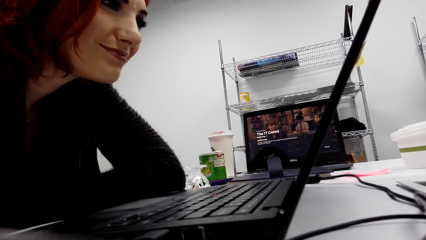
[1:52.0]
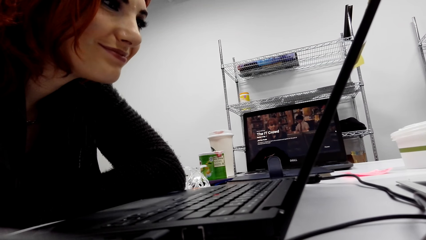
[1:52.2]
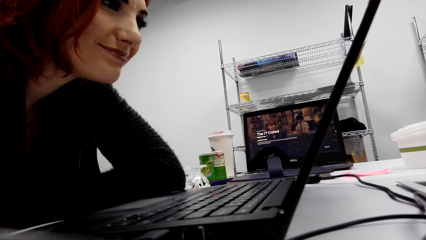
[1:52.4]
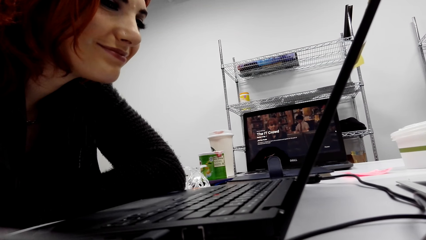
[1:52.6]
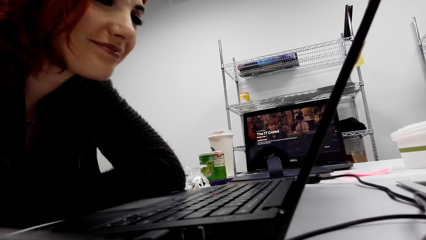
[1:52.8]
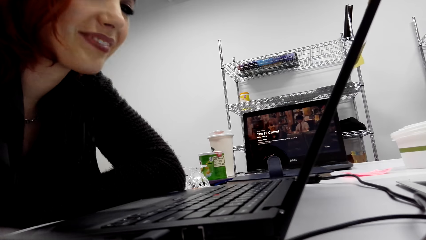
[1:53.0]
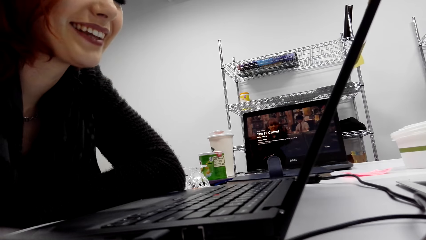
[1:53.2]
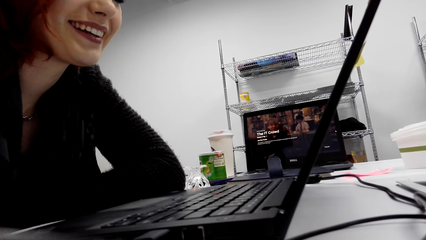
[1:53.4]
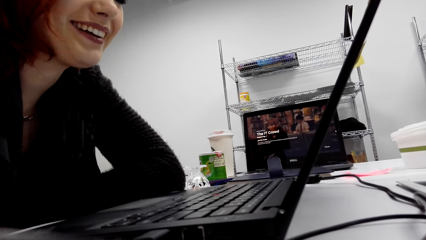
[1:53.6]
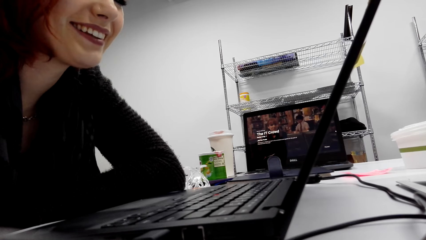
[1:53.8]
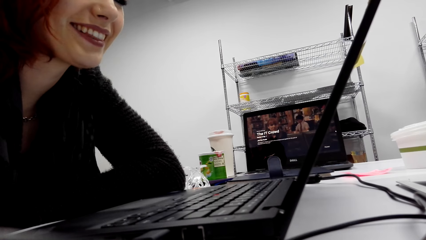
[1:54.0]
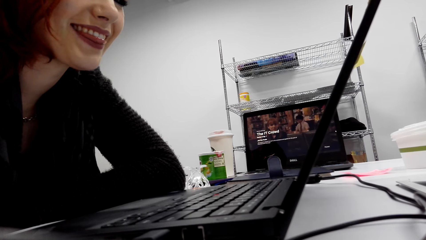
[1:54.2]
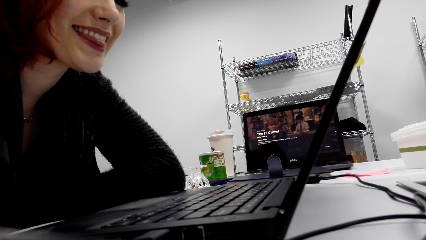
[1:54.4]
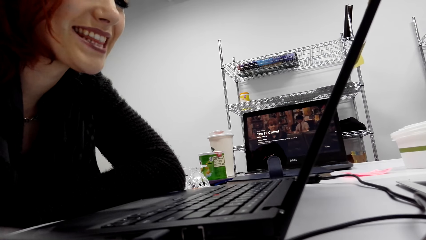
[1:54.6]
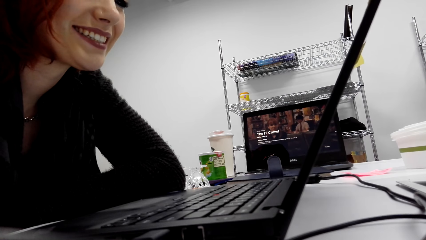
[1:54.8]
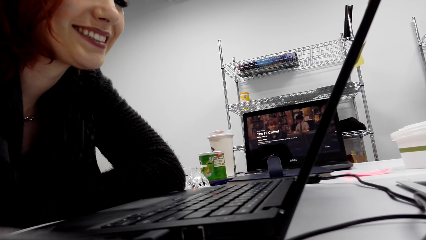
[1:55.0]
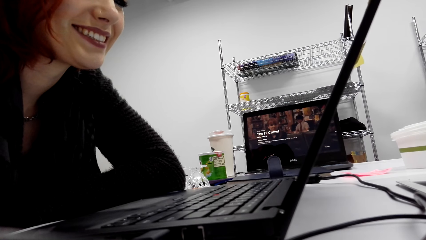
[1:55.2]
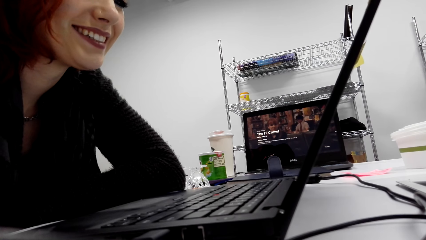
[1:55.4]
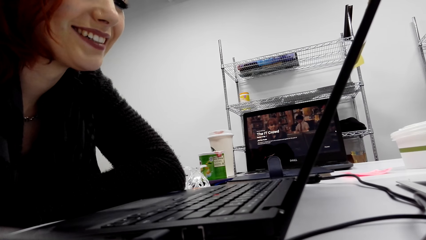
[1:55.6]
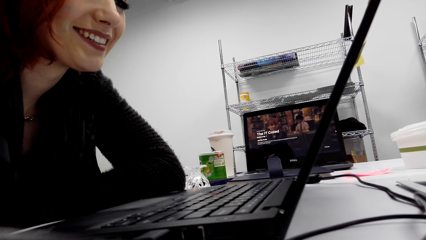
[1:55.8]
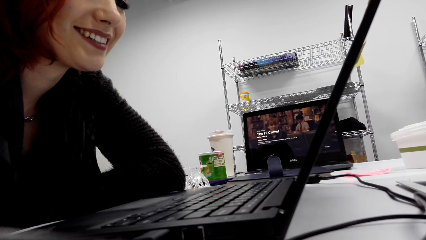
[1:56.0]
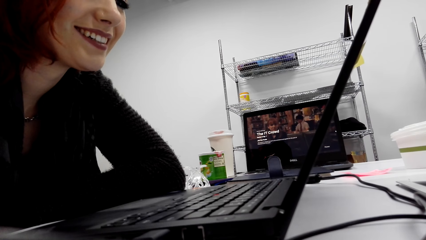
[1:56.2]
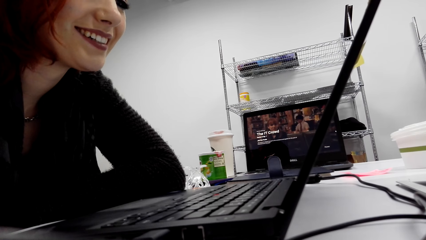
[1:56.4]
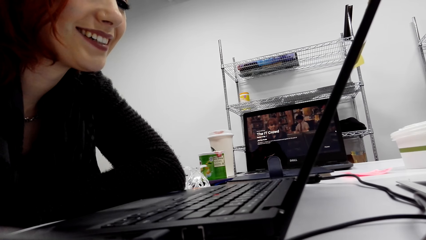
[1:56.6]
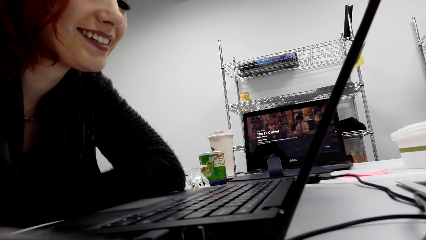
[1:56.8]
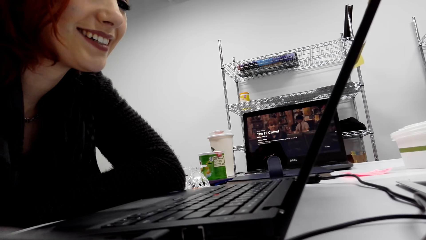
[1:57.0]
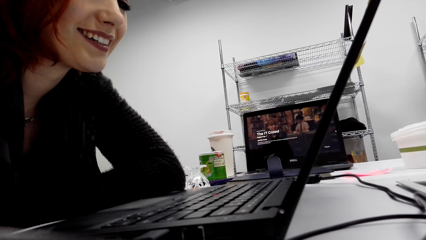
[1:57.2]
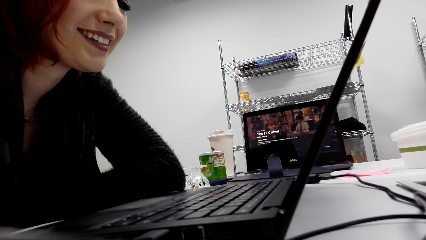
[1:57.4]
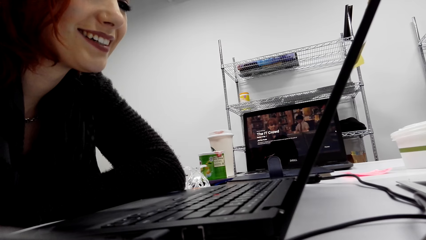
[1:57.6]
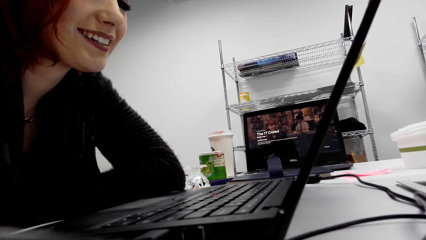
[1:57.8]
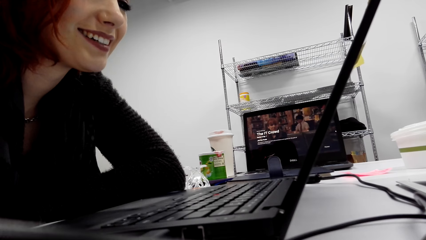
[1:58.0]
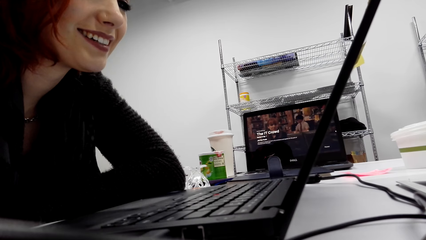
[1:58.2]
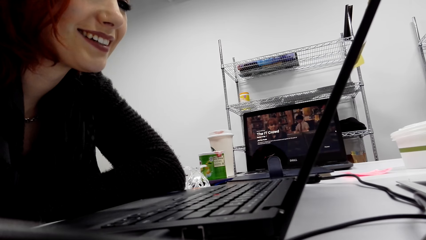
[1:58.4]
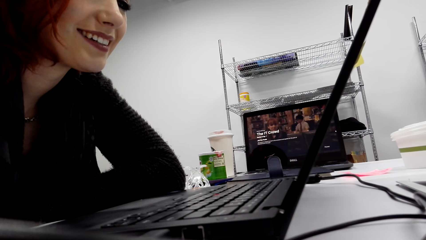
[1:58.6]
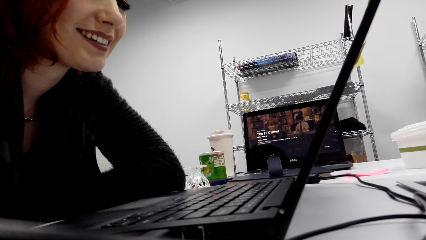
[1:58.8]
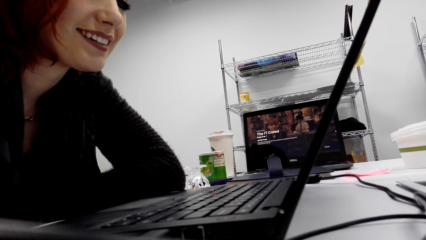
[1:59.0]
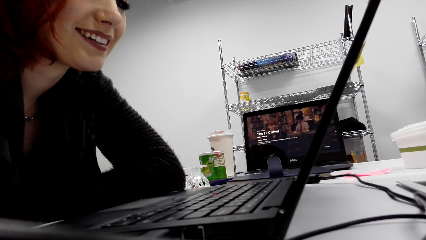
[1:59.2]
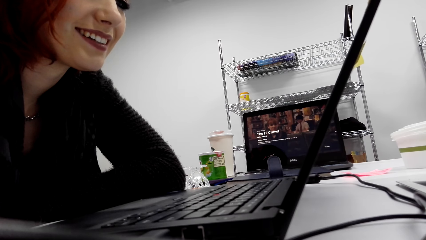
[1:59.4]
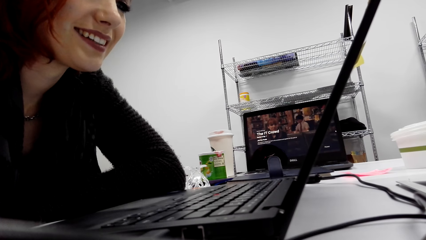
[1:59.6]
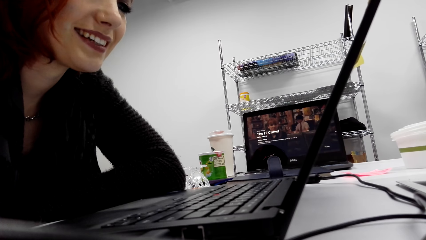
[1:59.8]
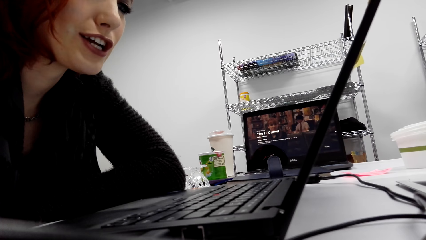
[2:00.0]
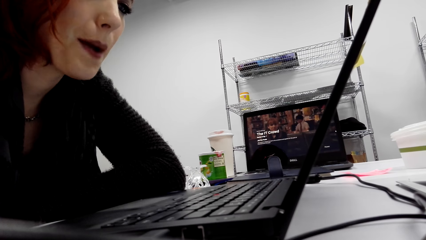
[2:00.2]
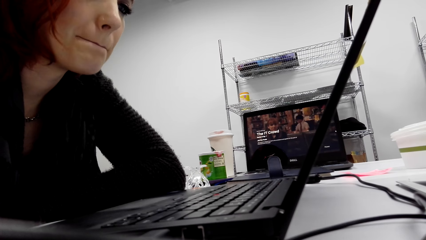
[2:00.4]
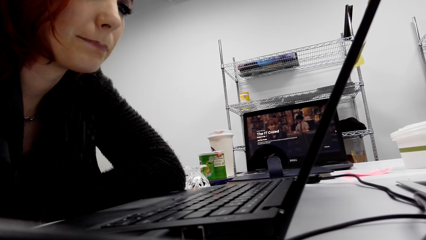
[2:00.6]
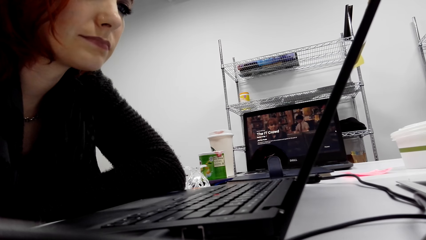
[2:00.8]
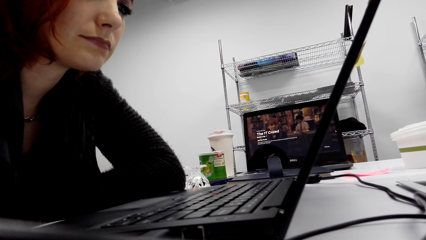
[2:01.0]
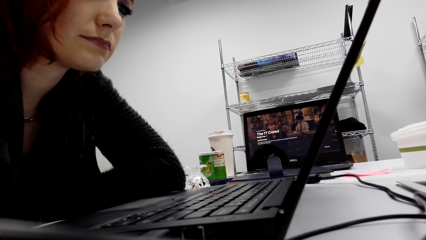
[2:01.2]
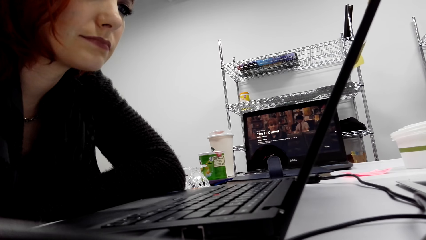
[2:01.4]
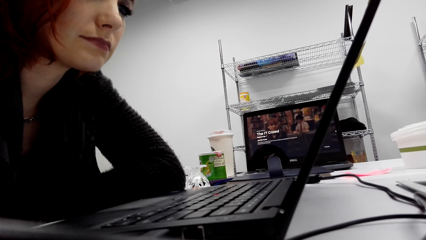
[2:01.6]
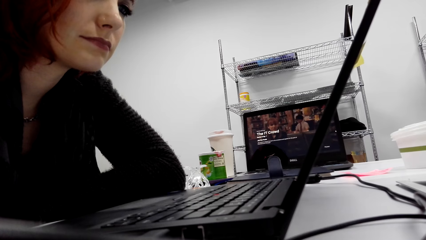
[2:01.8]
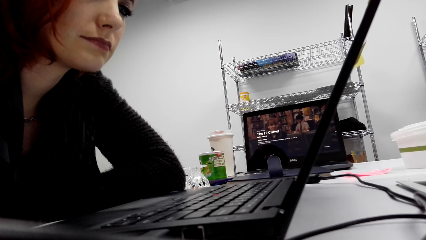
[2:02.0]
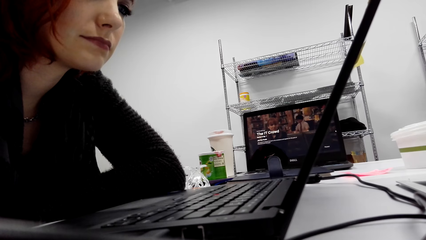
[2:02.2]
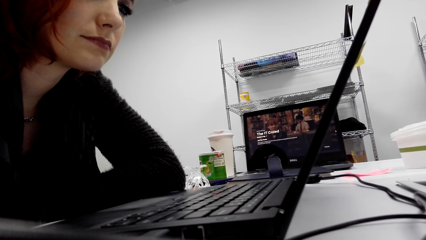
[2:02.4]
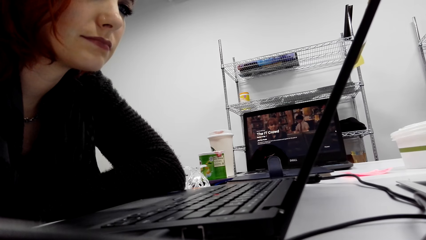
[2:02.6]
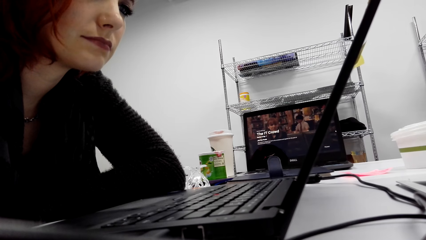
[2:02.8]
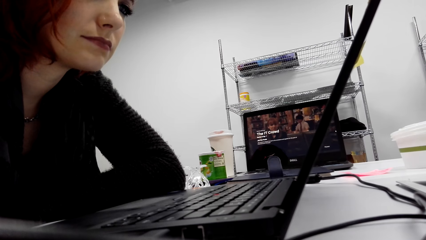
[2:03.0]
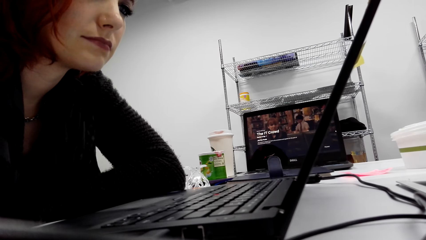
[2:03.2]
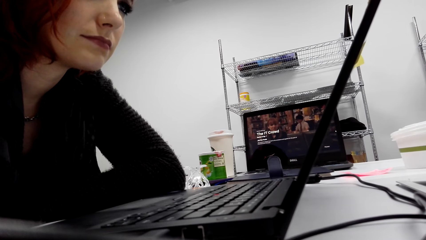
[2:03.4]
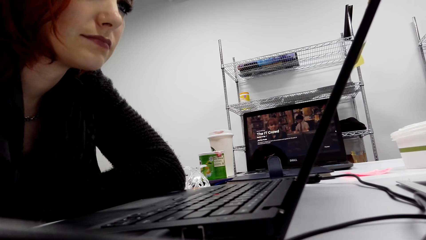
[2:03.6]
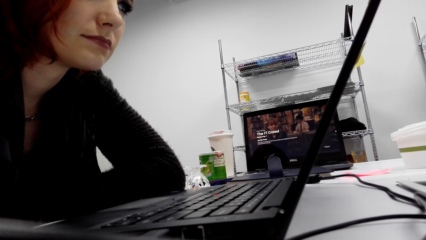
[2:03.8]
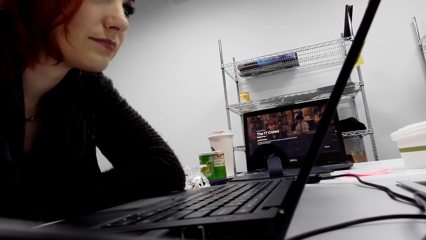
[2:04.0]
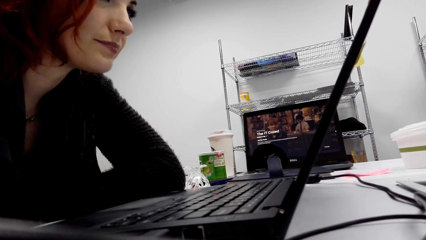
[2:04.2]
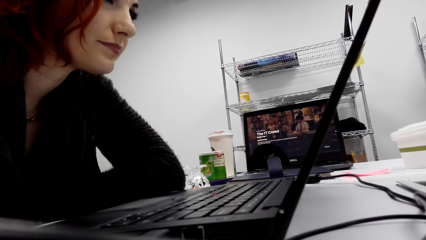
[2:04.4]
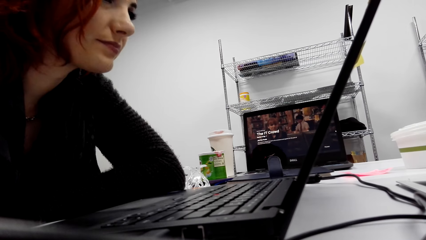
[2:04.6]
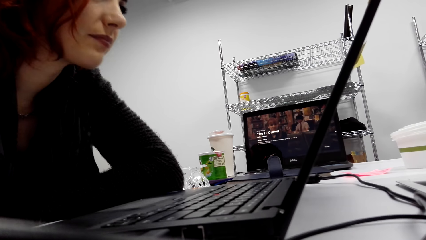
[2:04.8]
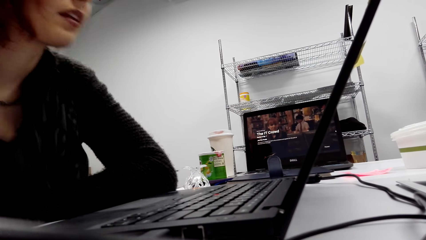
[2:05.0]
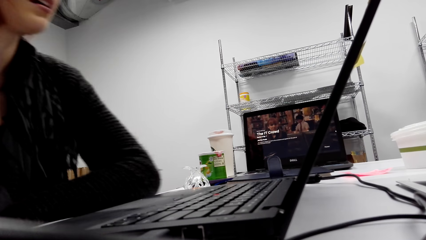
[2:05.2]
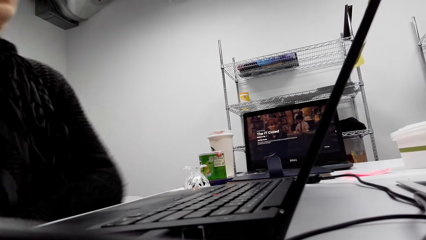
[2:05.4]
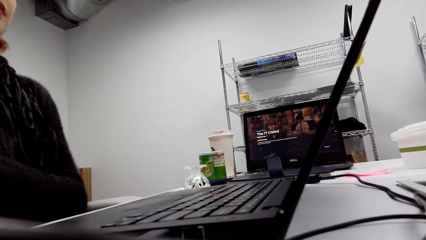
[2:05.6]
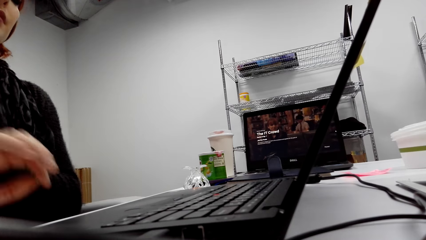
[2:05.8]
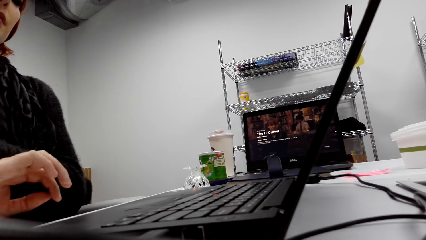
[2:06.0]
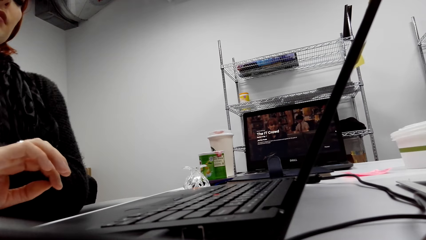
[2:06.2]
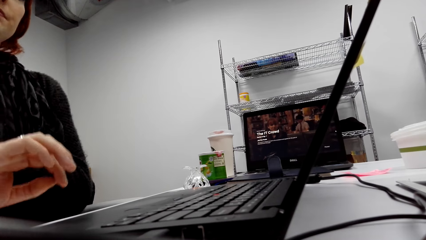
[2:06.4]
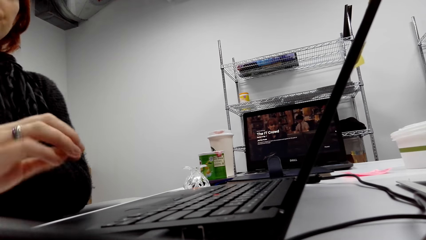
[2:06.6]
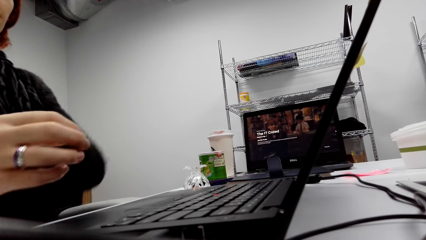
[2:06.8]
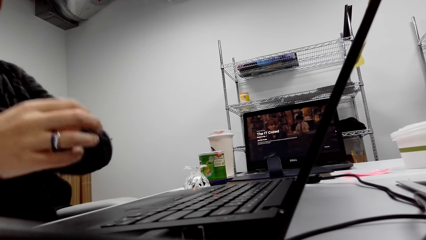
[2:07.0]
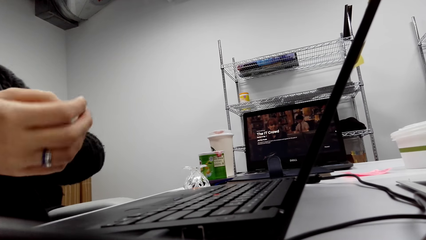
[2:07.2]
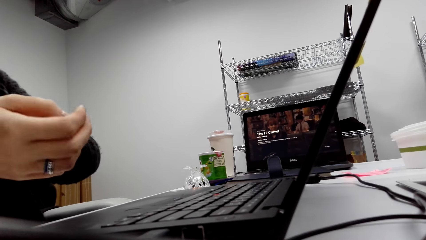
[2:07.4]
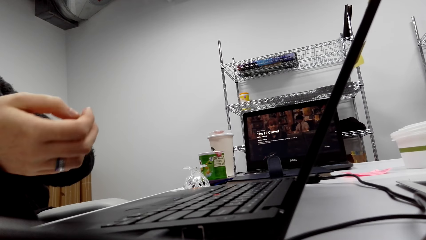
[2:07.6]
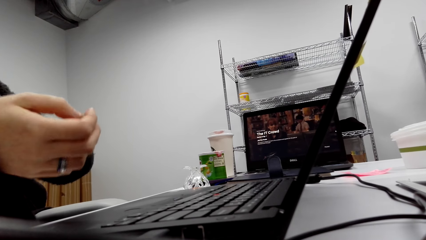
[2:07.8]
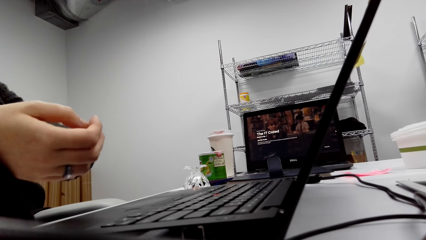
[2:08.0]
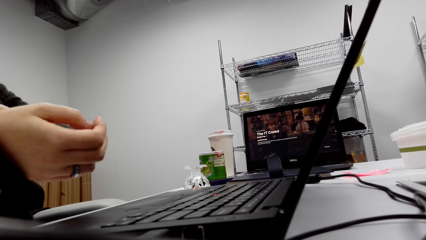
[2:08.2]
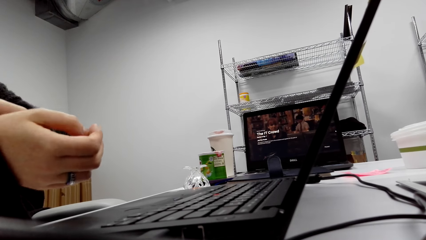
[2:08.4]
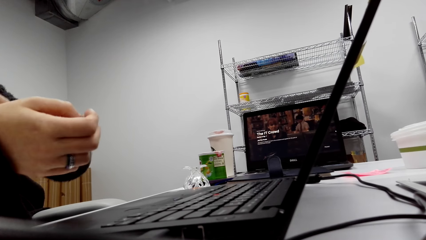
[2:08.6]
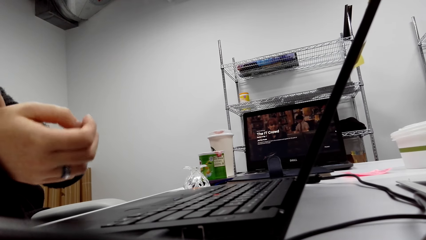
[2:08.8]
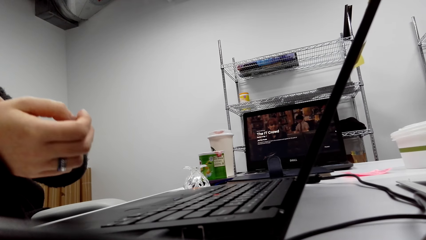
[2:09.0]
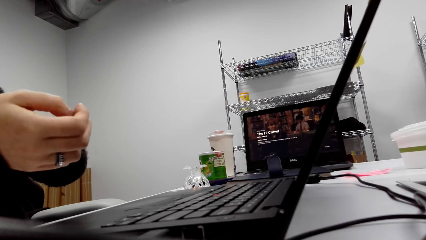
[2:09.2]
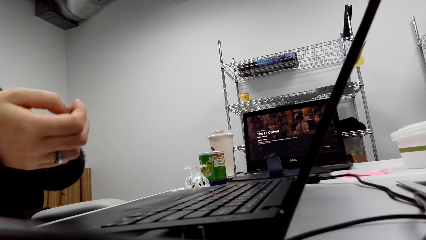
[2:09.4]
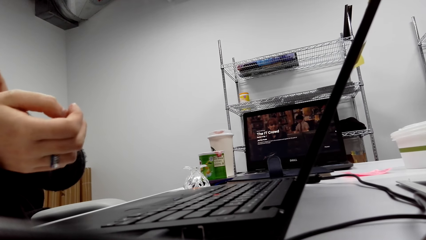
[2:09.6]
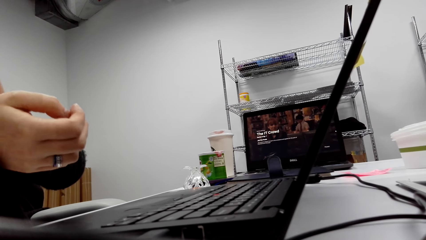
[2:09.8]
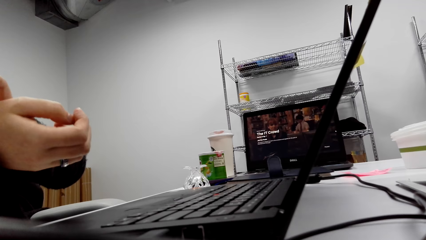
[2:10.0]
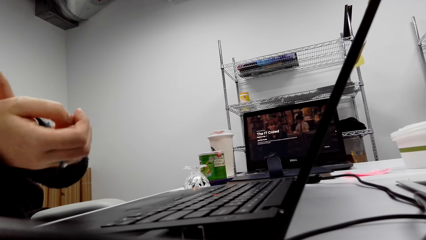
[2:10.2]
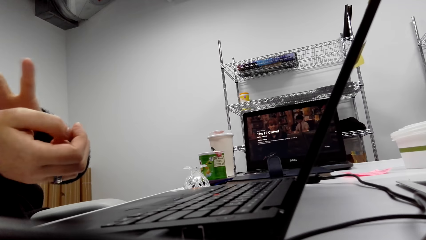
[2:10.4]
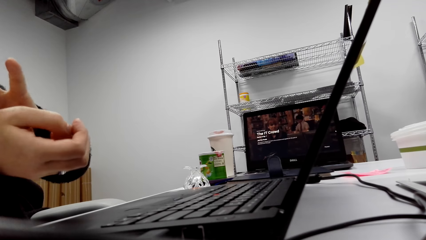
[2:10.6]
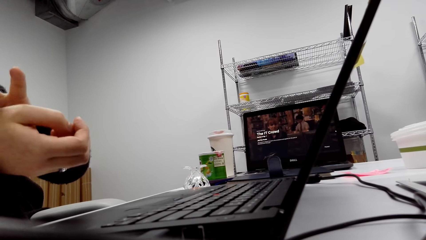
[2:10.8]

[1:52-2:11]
The lady folds the sleeves.
